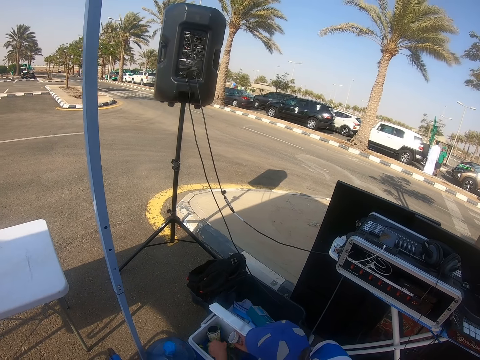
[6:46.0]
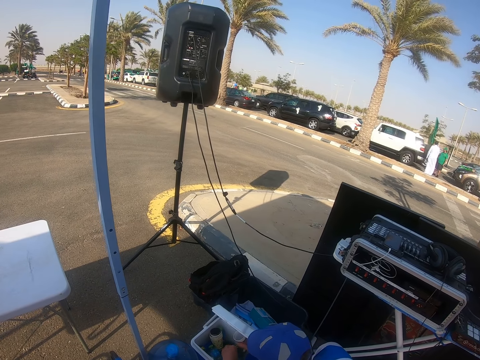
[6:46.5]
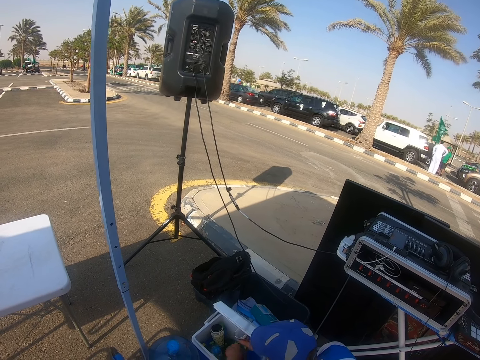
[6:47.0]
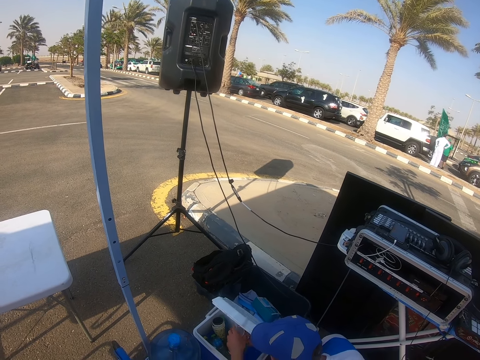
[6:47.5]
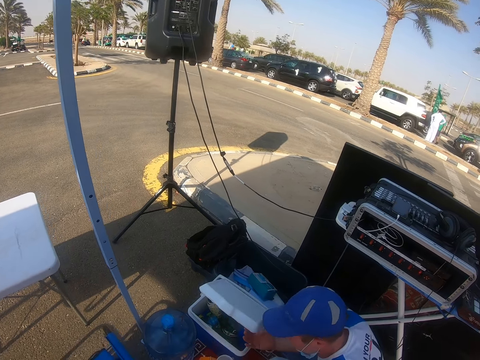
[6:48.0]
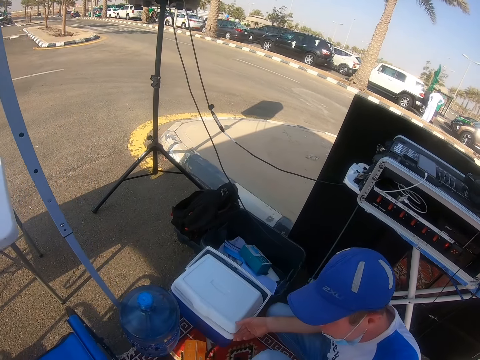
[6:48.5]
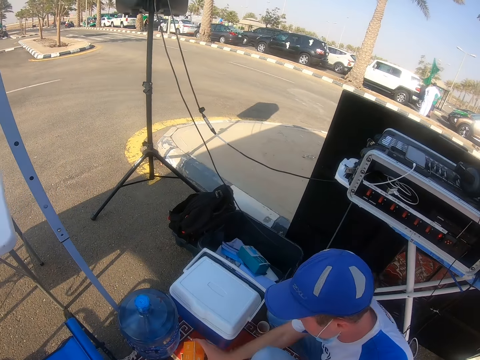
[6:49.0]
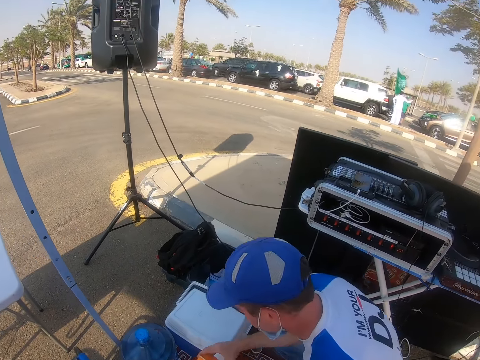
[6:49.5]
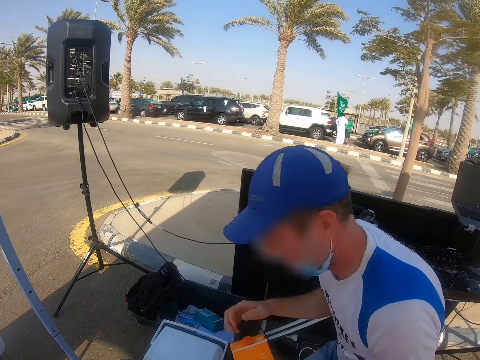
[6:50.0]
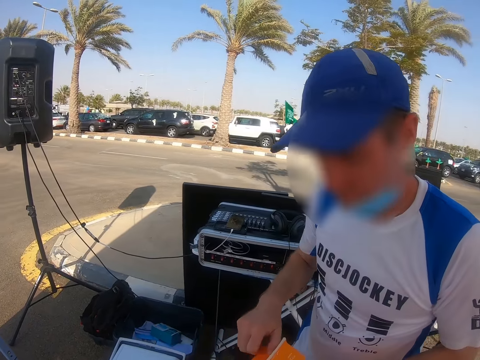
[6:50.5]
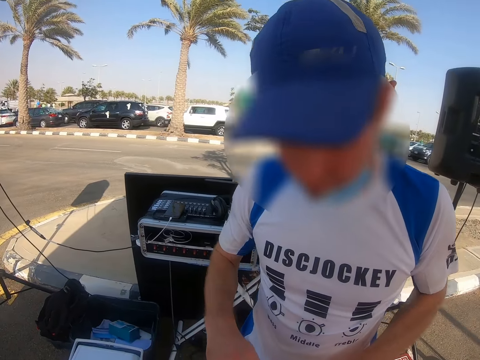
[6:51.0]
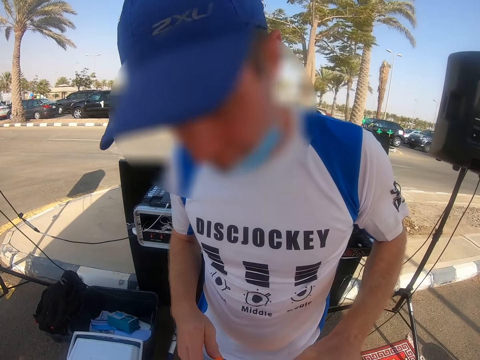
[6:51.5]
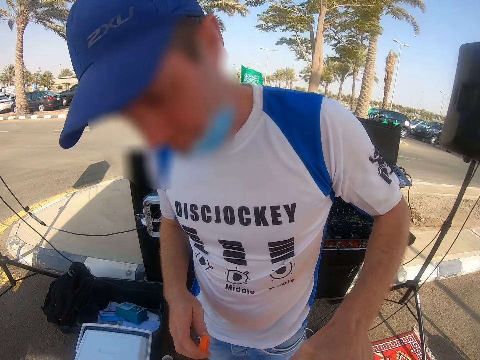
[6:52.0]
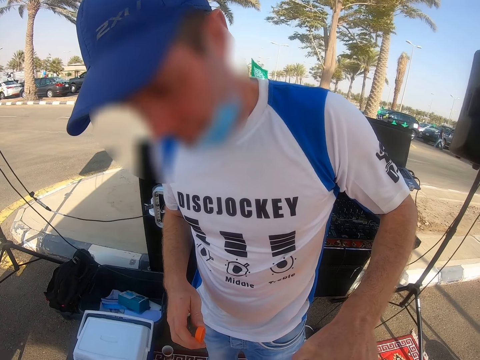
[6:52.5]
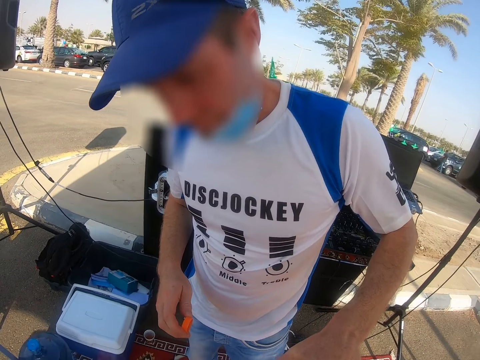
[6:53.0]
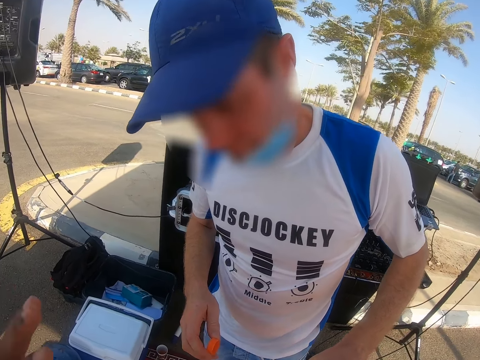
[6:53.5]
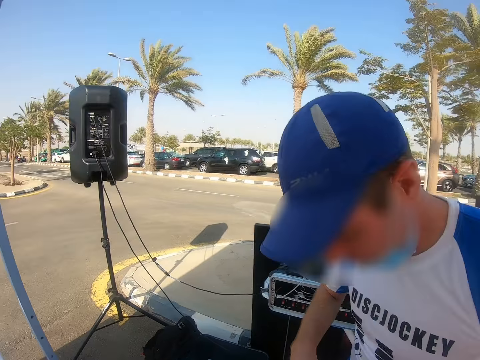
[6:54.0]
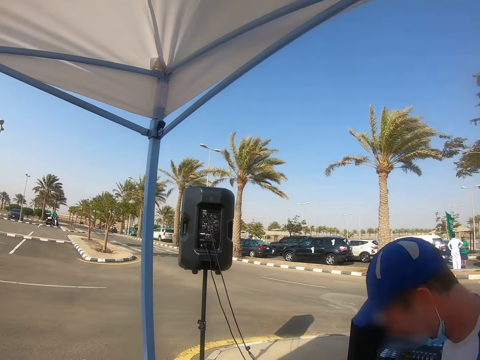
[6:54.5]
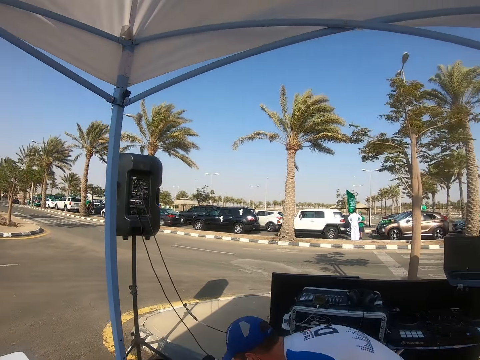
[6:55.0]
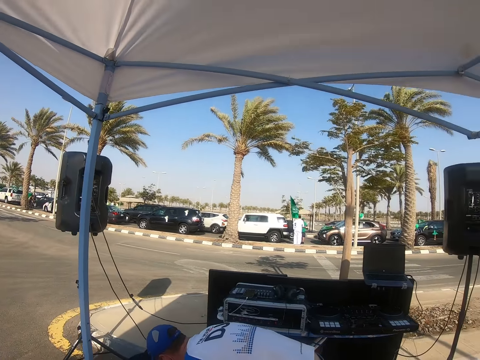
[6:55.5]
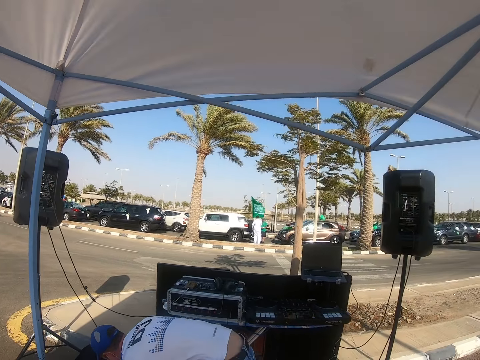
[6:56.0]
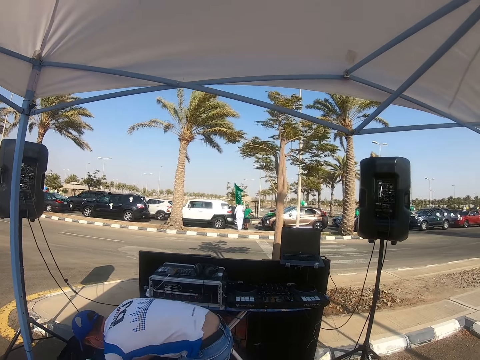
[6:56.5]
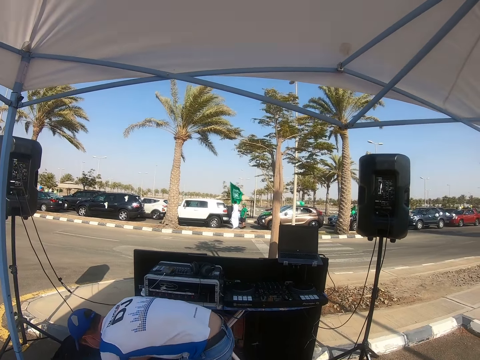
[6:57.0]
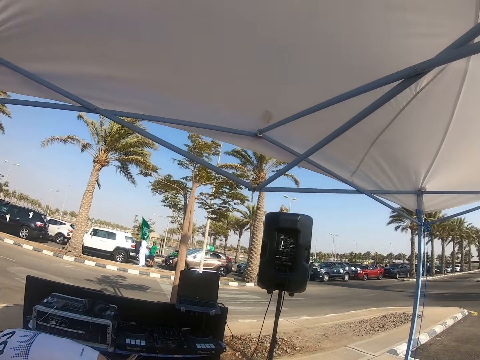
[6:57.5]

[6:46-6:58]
A DJ puts ice cubes in the tumbler. The DJ closes the cooler. The camera wearer looks around. The DJ stands with the box of juice and opens the box of juice. The camera wearer walks in the booth. The DJ bends.

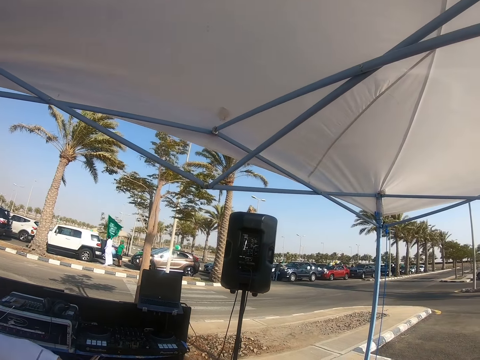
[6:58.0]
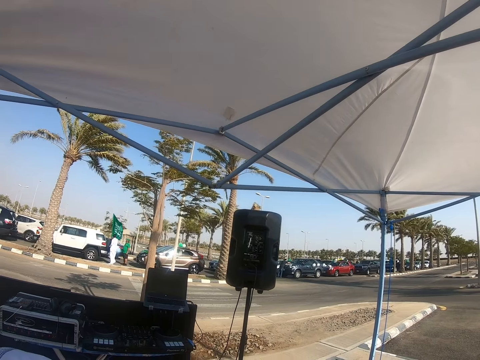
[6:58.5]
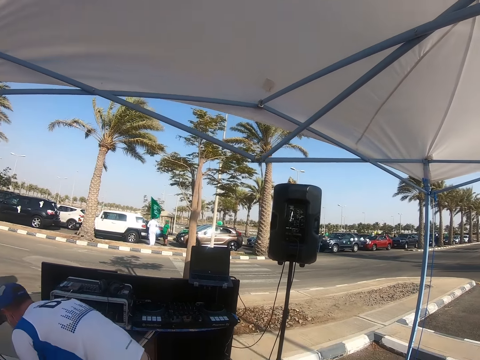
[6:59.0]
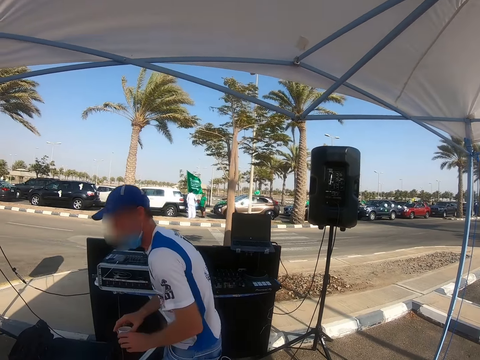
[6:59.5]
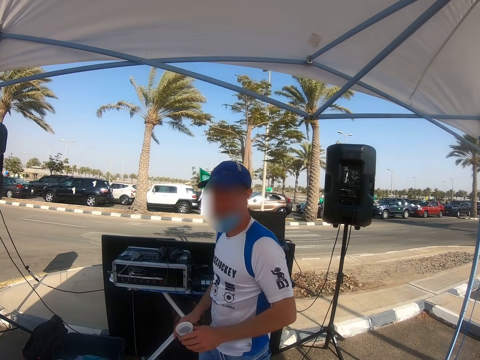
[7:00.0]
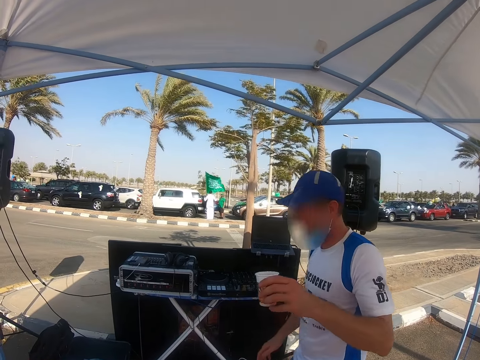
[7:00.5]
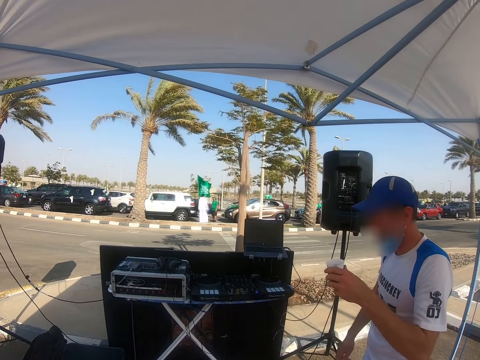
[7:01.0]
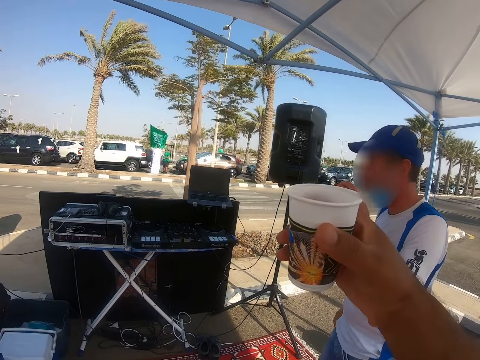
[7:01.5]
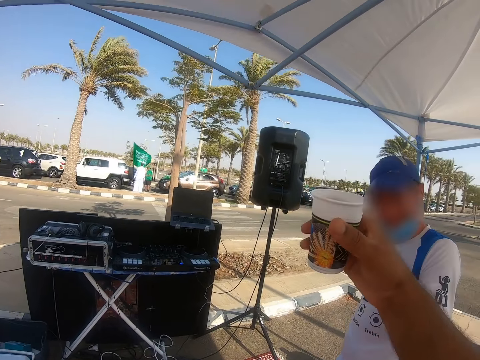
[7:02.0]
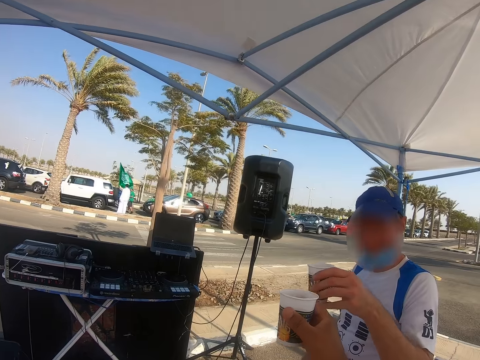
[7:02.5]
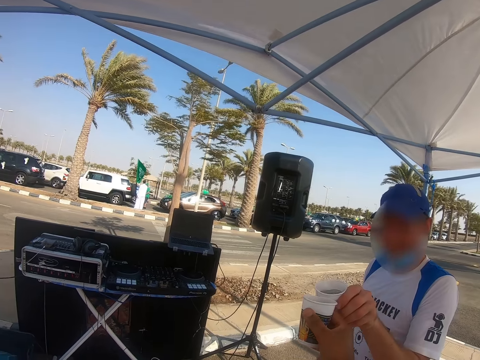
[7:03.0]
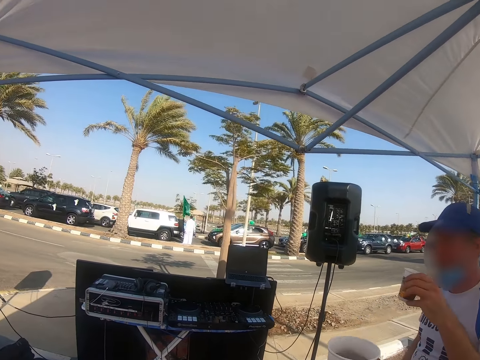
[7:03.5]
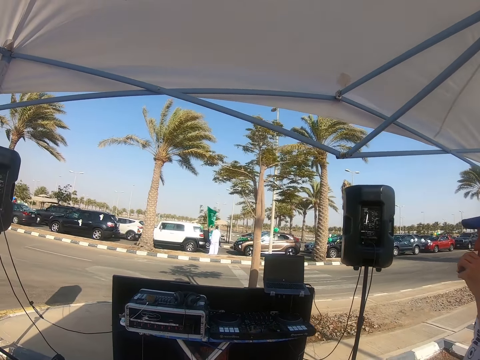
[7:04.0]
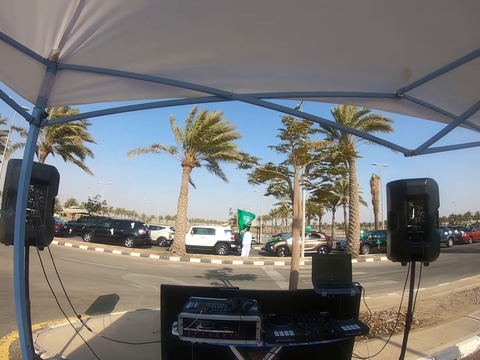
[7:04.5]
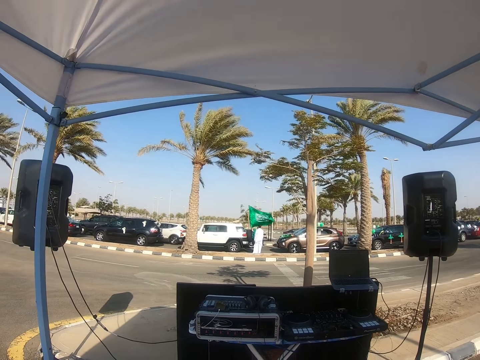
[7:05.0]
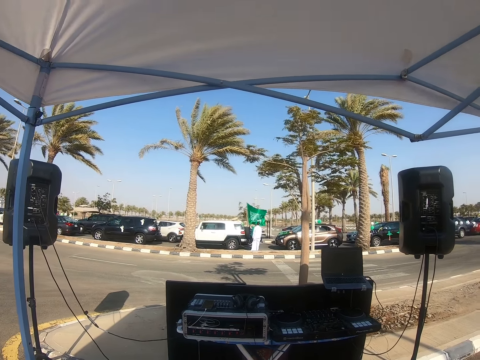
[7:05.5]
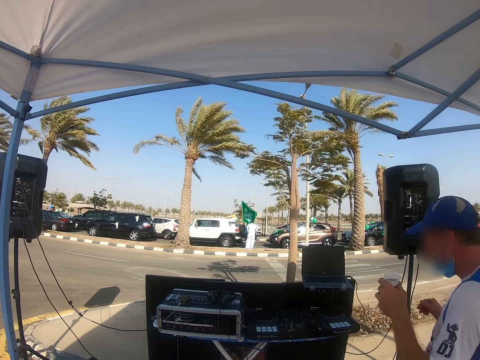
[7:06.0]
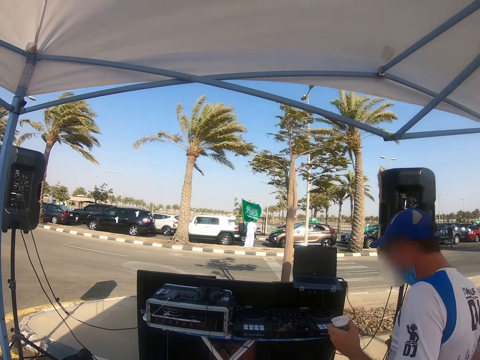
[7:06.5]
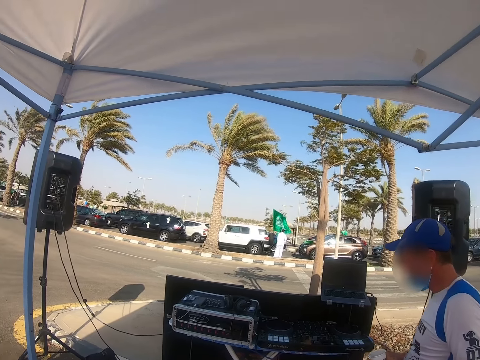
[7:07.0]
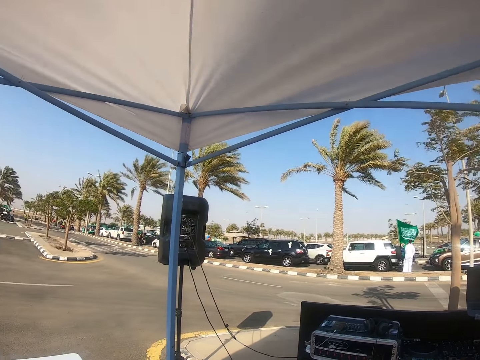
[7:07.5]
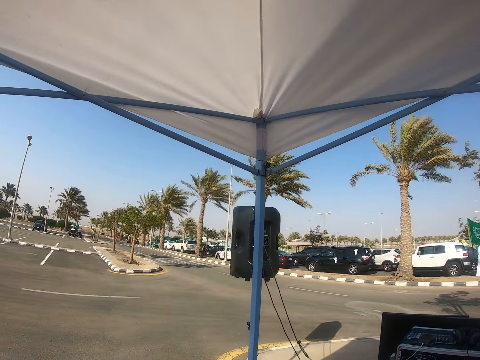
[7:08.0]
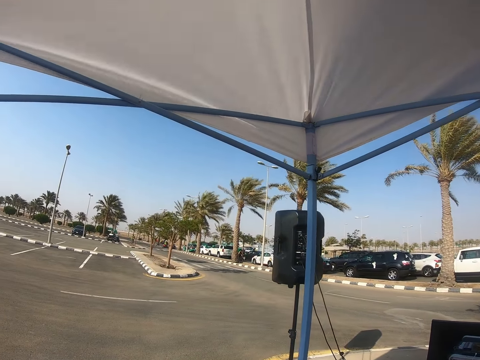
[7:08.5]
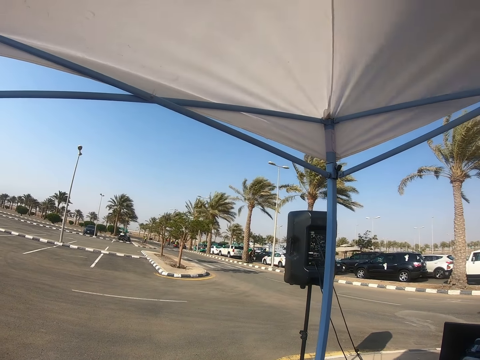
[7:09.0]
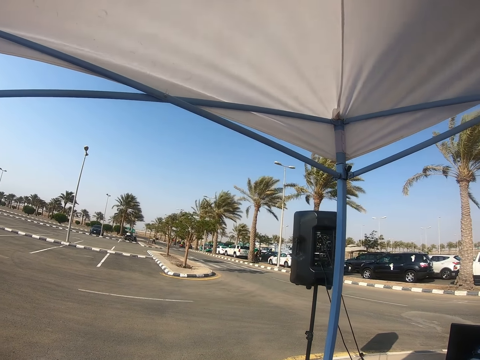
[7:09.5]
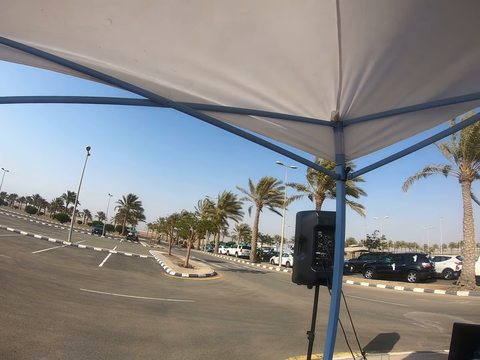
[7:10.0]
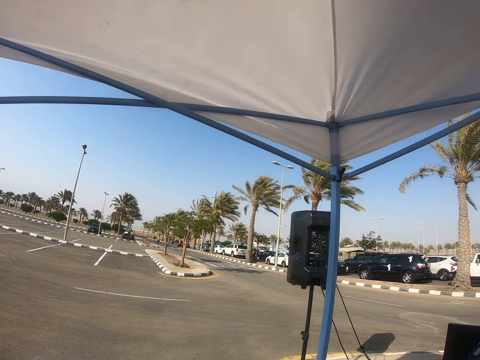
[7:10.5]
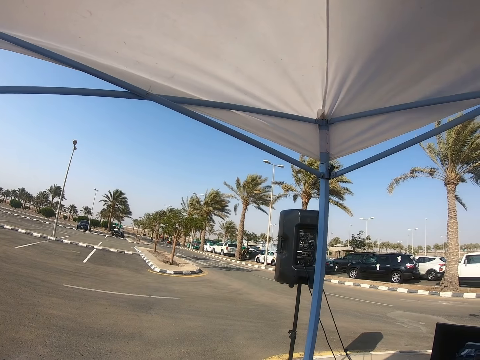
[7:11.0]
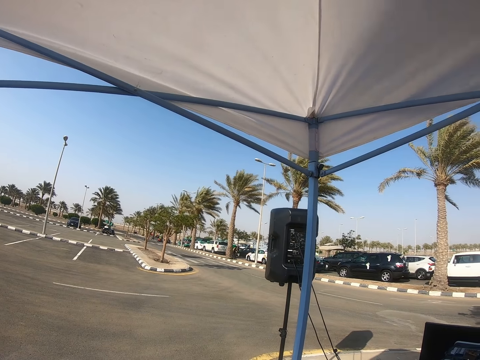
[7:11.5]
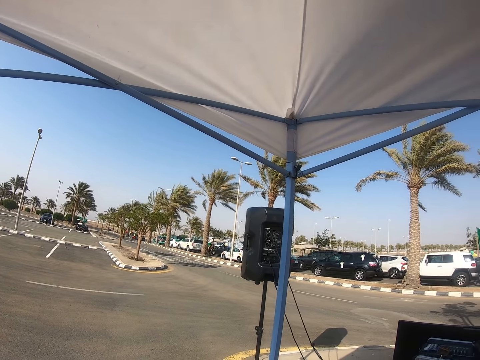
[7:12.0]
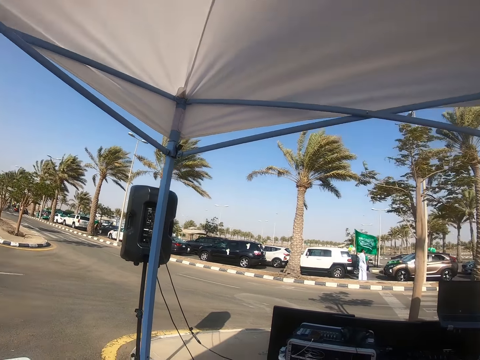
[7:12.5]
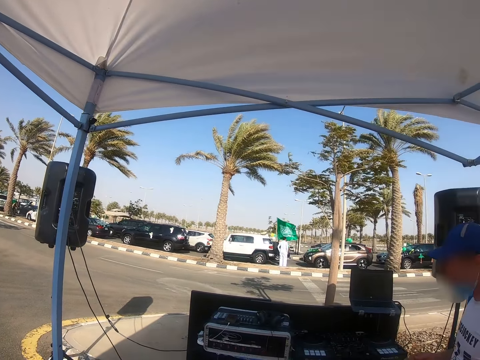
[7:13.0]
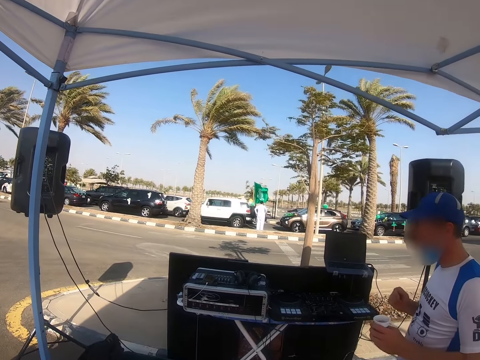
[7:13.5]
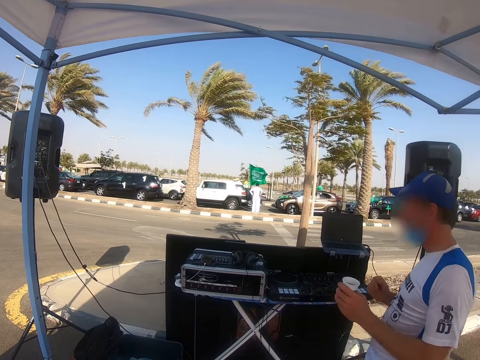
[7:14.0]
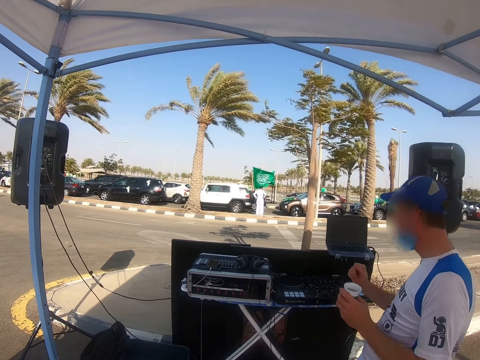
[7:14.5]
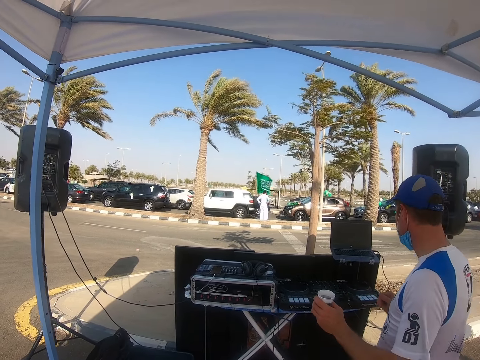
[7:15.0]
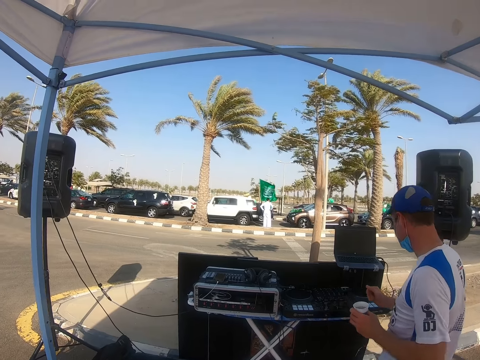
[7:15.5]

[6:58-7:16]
The camera wearer looks around. The DJ picks up the tumbler and stands with the tumbler. The camera wearer cheers the DJ with the drink. The DJ drinks from the tumbler. The camera wearer looks around. The DJ dances. The camera wearer looks at the parking space. The DJ dances and drinks.
